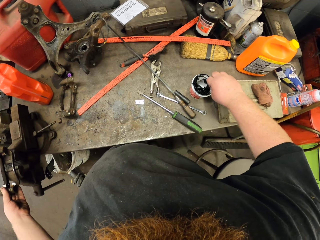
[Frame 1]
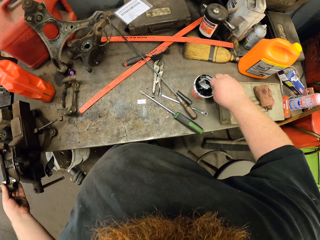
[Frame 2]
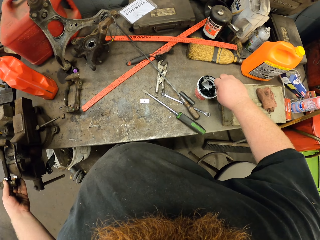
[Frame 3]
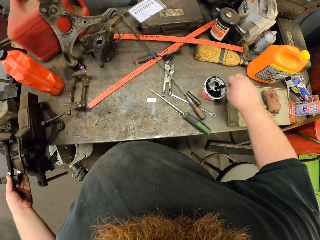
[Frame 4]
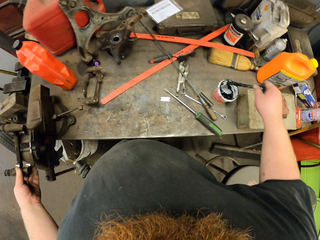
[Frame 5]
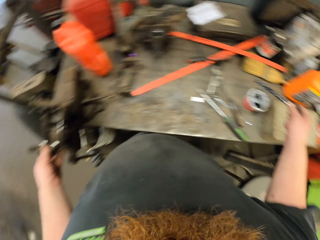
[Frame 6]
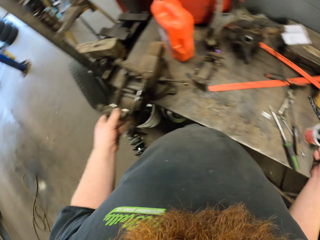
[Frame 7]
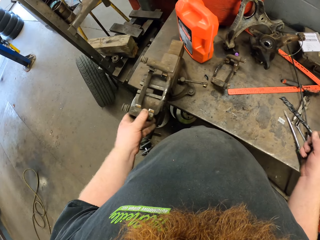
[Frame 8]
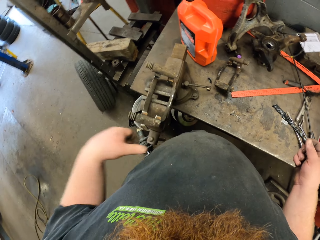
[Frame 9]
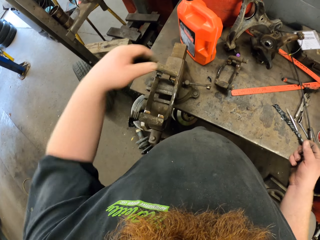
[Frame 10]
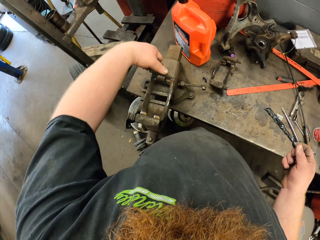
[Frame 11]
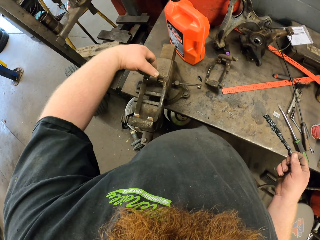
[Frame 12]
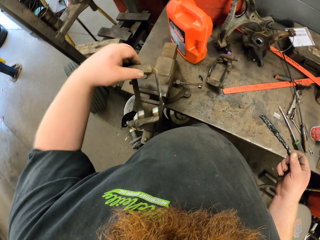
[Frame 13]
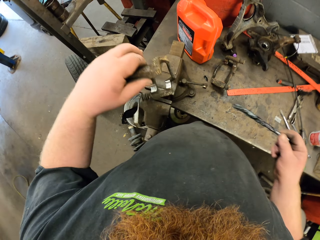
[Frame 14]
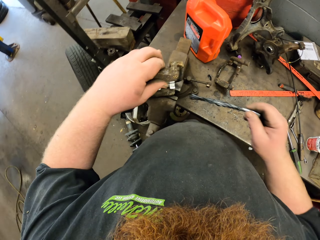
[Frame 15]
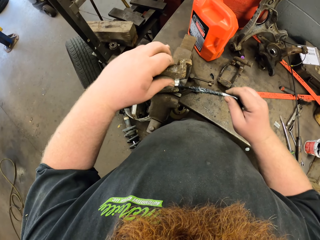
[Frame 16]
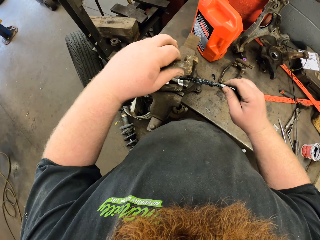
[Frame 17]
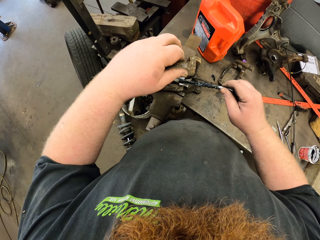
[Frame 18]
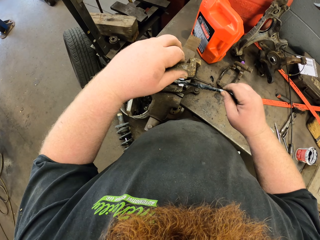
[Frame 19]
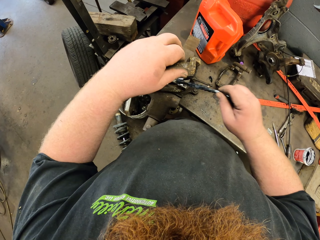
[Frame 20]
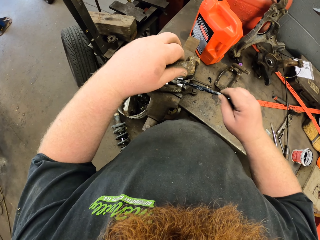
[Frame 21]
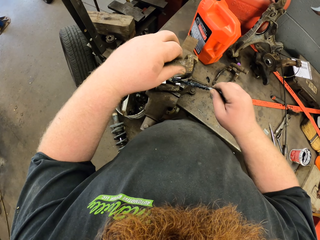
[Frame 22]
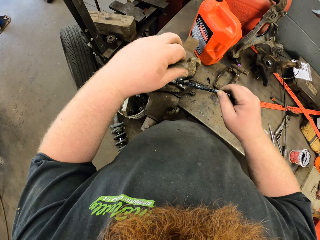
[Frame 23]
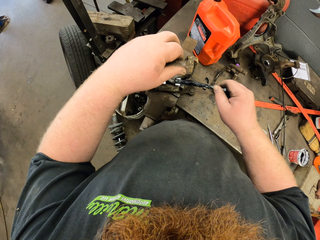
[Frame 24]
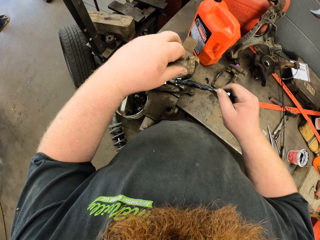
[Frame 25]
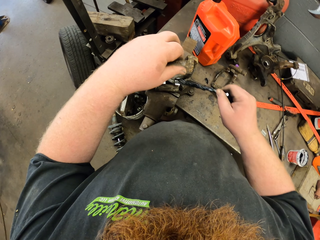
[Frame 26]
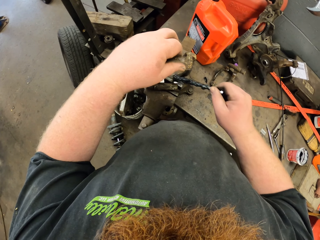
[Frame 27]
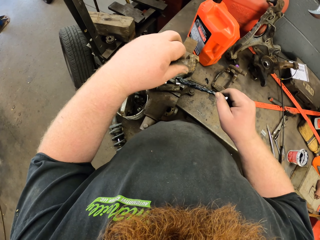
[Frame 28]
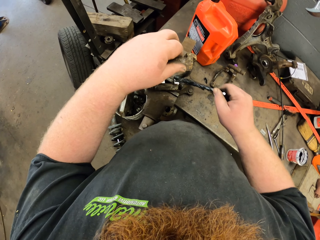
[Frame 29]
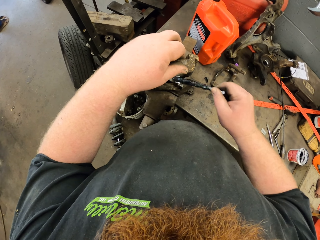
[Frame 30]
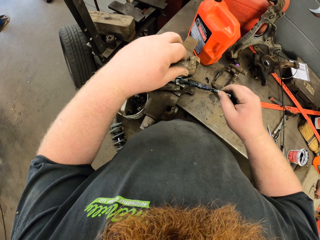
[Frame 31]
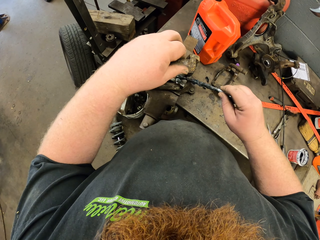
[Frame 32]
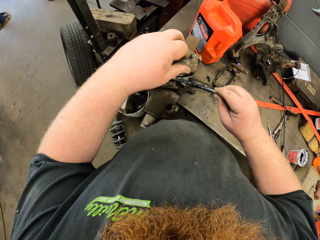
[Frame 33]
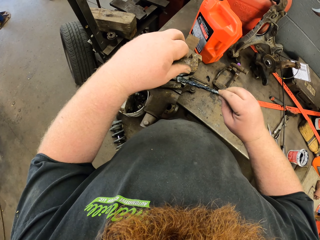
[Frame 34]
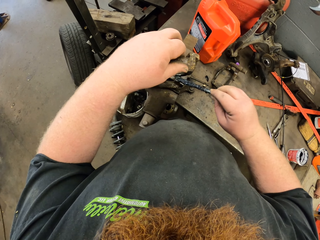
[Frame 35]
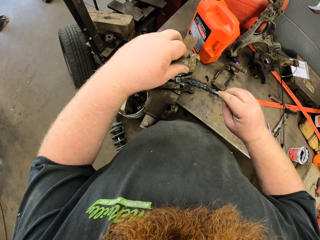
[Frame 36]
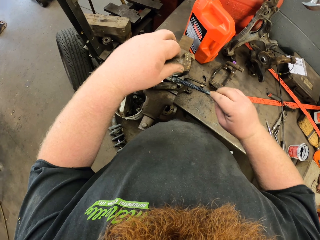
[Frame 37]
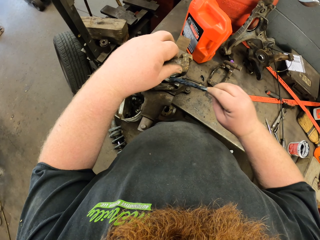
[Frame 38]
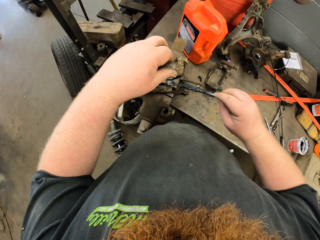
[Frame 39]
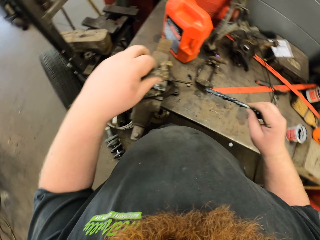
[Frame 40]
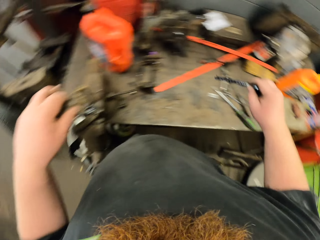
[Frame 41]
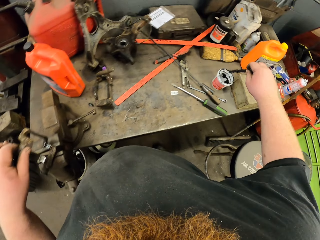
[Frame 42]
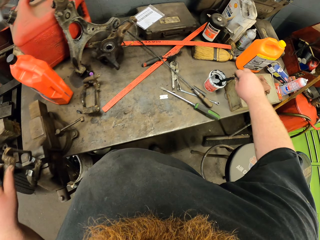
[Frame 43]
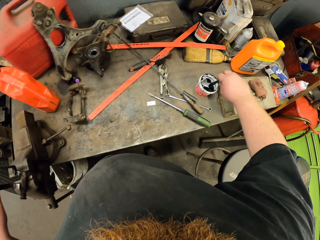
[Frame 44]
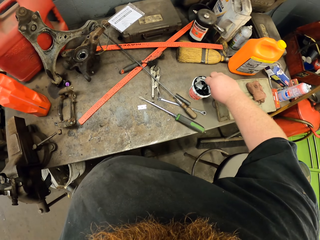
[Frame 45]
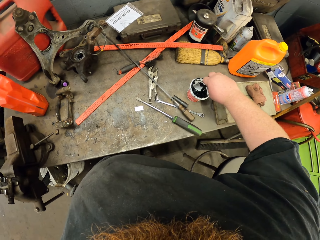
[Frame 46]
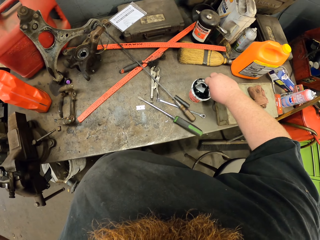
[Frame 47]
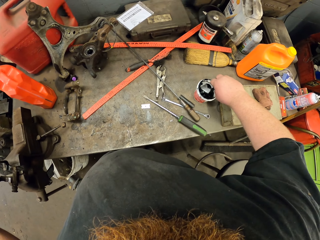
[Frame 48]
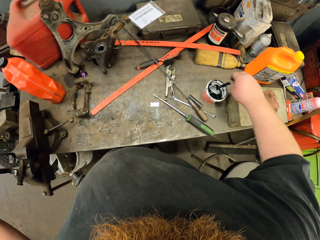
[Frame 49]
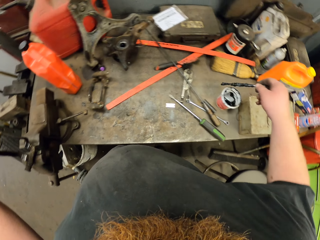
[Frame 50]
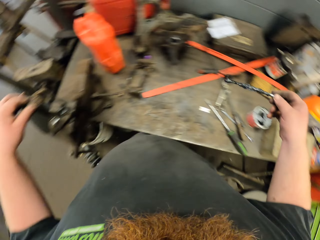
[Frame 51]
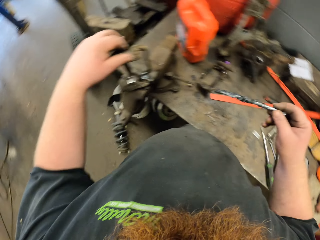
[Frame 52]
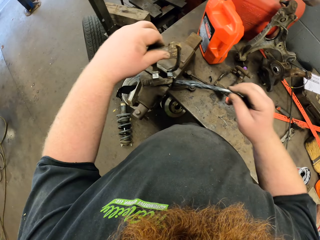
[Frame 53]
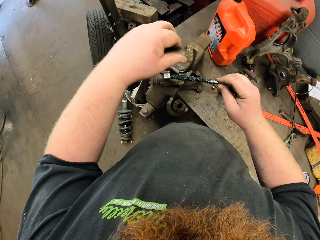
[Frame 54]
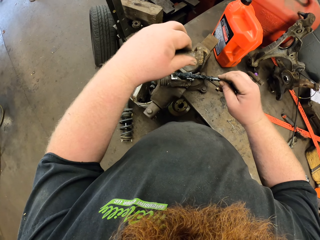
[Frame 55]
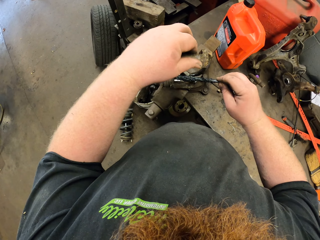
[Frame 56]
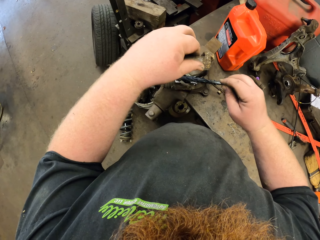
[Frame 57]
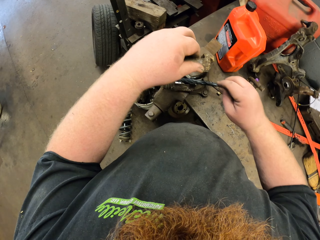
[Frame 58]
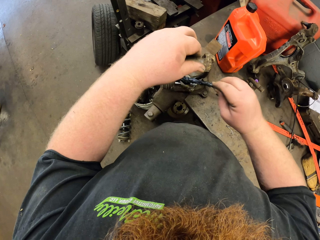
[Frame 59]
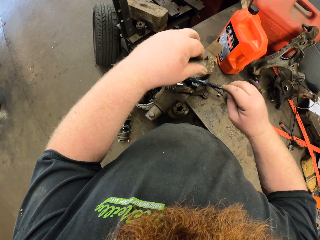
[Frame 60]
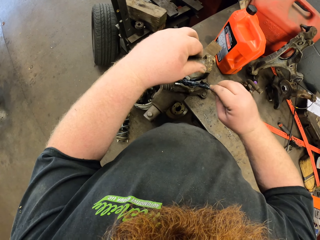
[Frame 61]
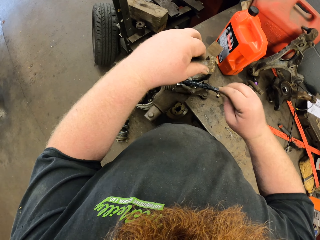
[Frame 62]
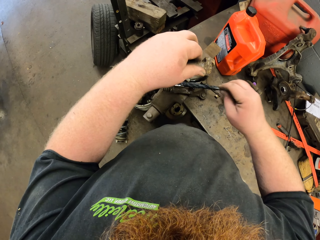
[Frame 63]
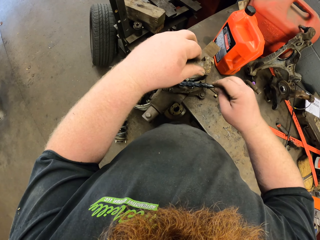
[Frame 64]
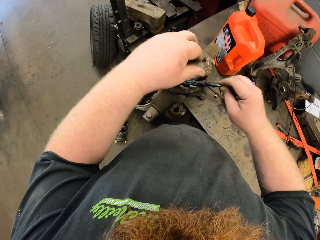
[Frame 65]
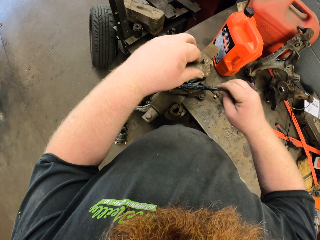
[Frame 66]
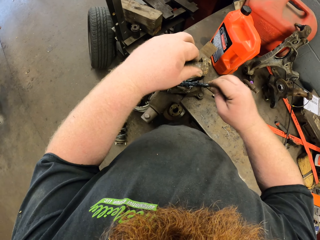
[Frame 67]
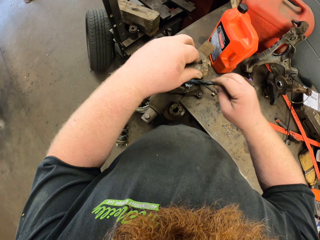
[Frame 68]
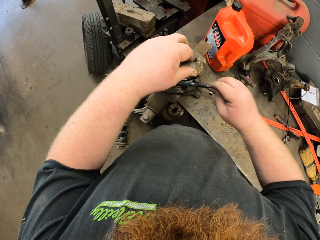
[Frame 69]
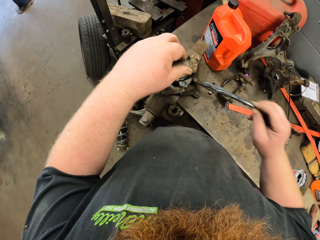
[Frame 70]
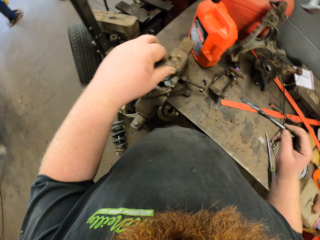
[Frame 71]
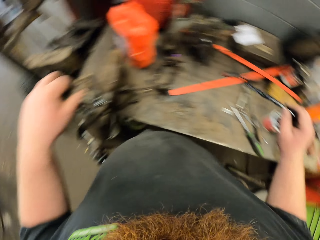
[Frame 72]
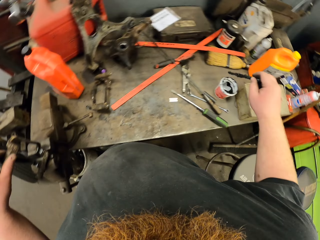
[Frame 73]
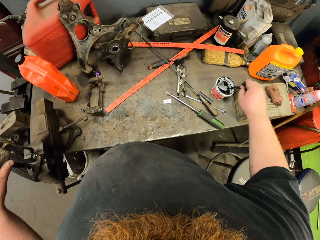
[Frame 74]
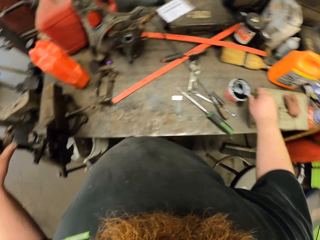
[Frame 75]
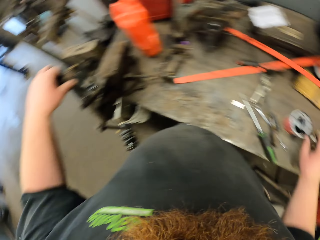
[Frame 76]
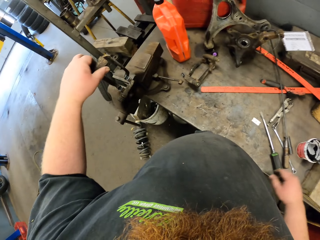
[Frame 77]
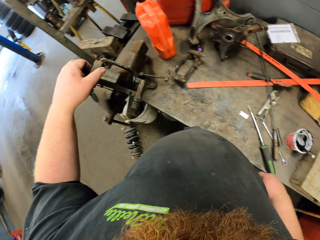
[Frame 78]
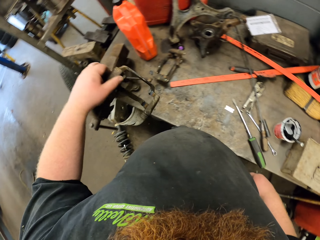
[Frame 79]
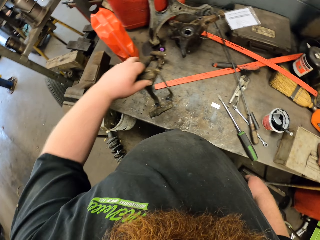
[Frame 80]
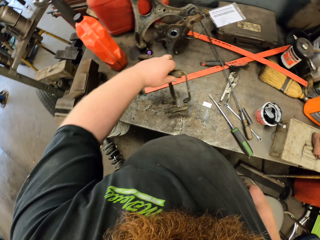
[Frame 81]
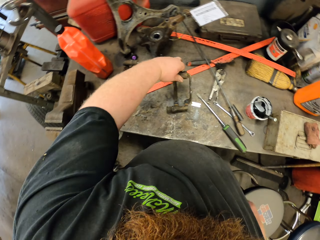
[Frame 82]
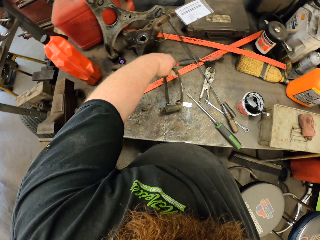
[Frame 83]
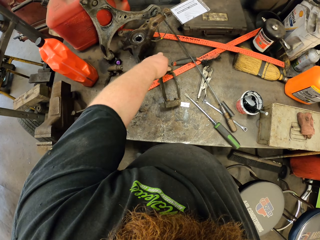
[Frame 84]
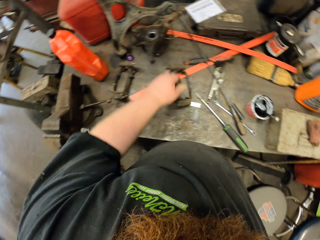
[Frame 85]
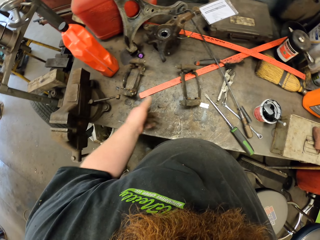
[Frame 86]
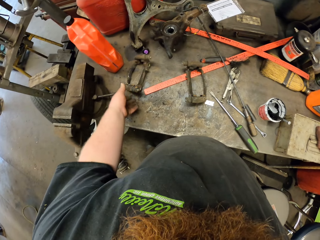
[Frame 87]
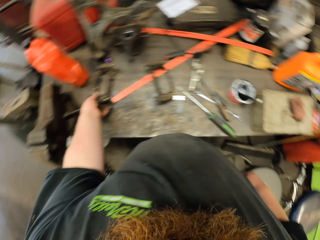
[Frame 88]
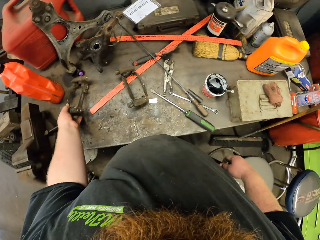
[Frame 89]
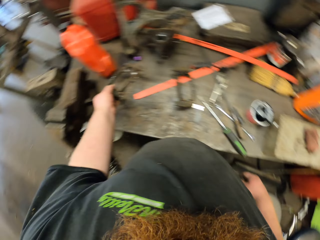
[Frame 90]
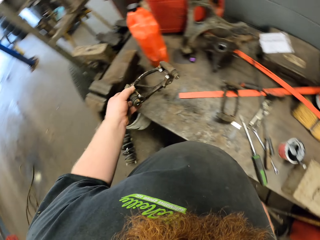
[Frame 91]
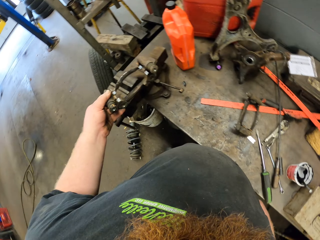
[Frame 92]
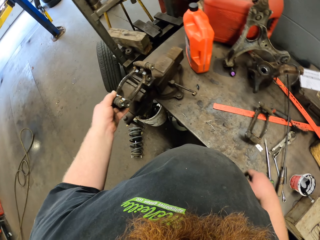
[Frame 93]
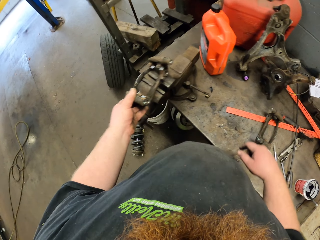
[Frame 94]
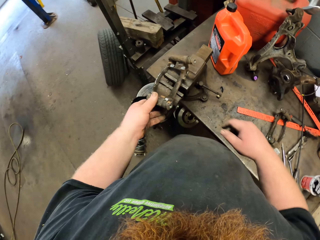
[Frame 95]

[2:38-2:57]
The camera wearer applies oil. He dips the grease brush in the tin of grease oil. He moves the spare part. He applies oil on the metallic tool with the grease brush. He applies oil. He dips the grease brush in the tin of grease oil. He carries a stick. He applies oil on the metallic tool with the grease brush. He drops the stick. He dips the grease brush in the tin of grease oil. He puts down the metallic tool. He picks up another metallic tool with his left hand.

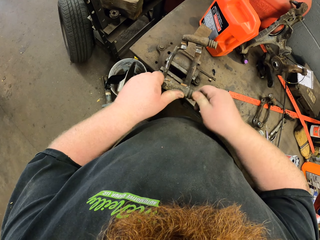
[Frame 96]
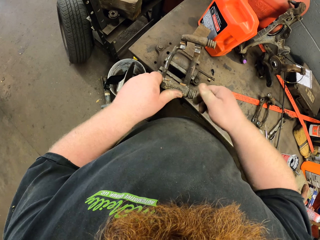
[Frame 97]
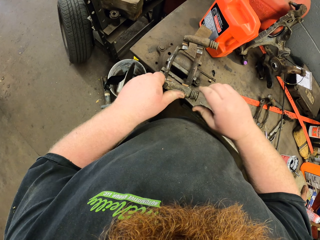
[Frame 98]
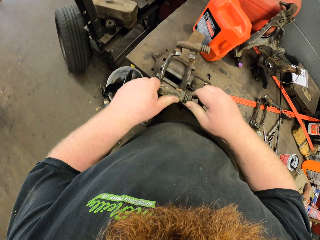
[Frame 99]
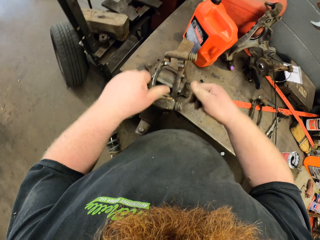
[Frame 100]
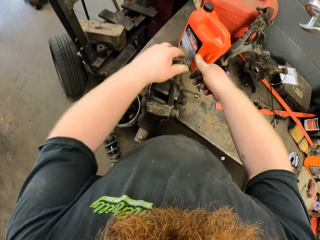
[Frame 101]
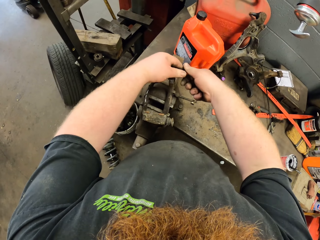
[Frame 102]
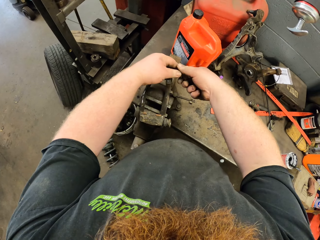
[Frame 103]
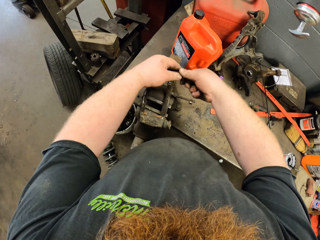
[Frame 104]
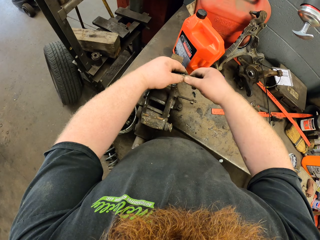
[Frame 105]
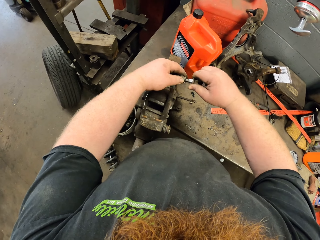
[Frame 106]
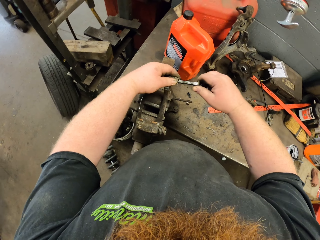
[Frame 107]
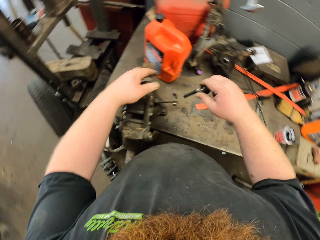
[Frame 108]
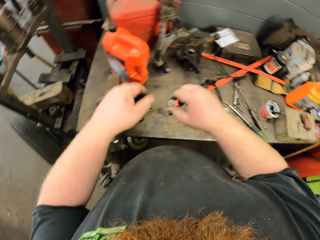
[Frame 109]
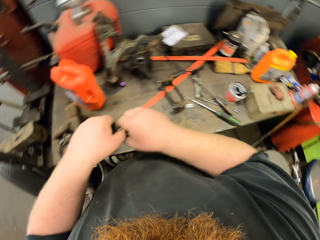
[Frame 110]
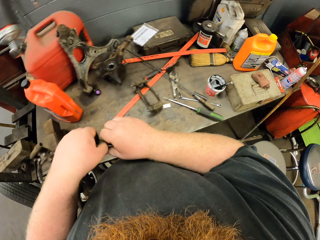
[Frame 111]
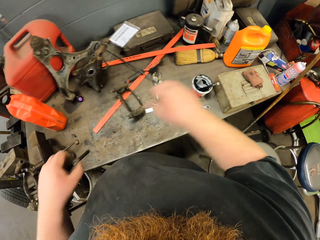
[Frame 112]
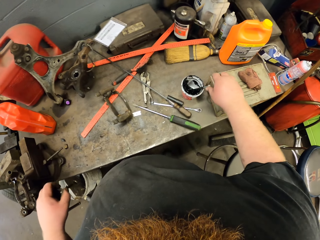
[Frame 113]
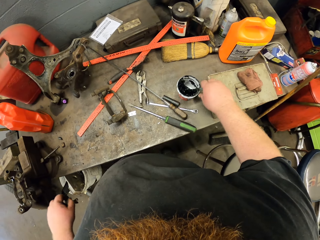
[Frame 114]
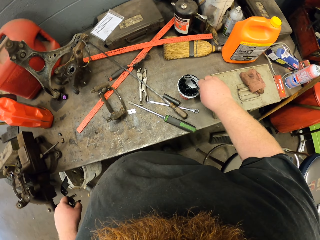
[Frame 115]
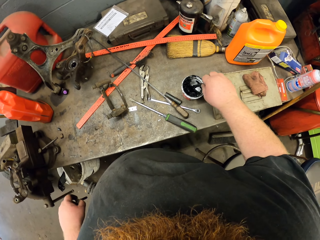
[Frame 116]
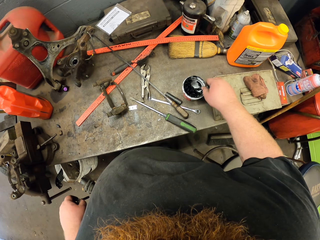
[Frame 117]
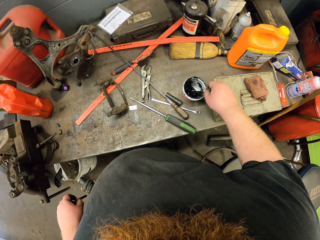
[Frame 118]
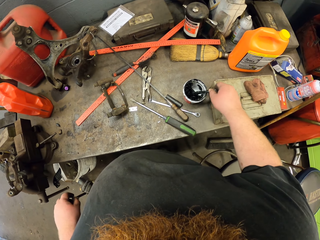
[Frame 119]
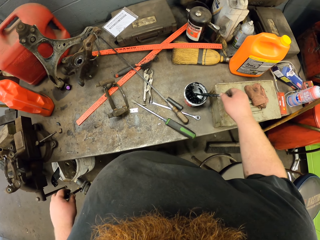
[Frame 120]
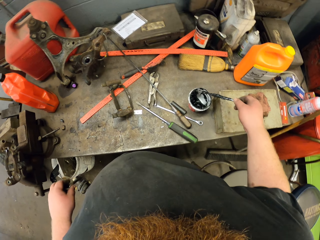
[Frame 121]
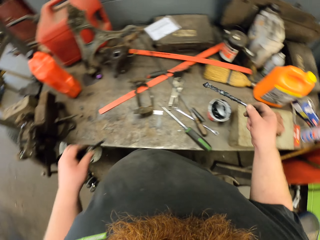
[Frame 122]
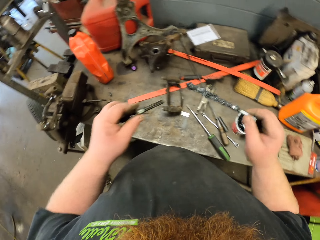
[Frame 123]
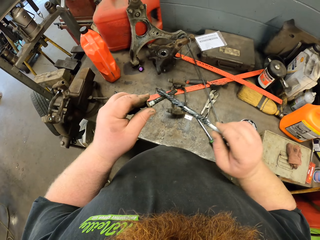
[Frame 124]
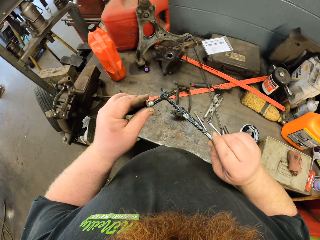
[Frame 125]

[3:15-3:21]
The camera wearer removes the bolt from the metallic tool. They move a hand. They apply oil. They dip the grease brush in the tin of grease oil. They hold the stick.
